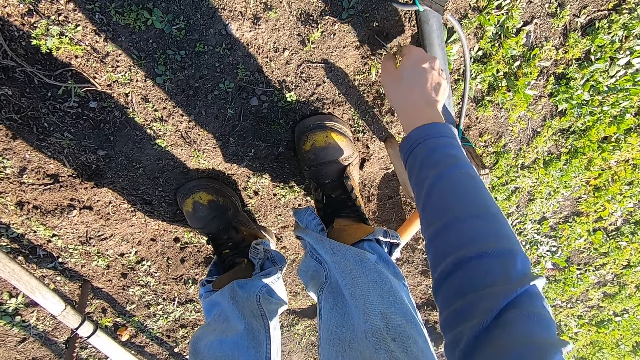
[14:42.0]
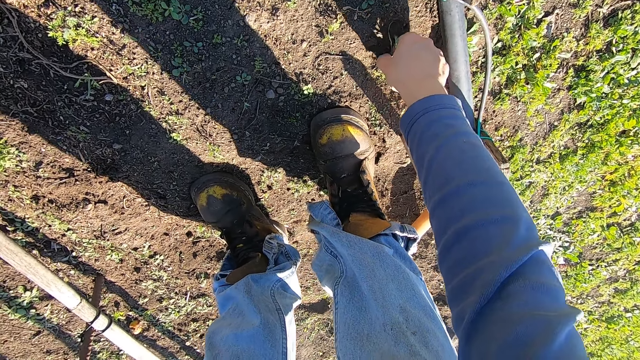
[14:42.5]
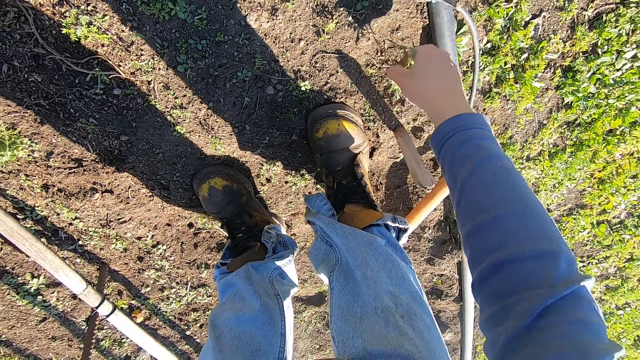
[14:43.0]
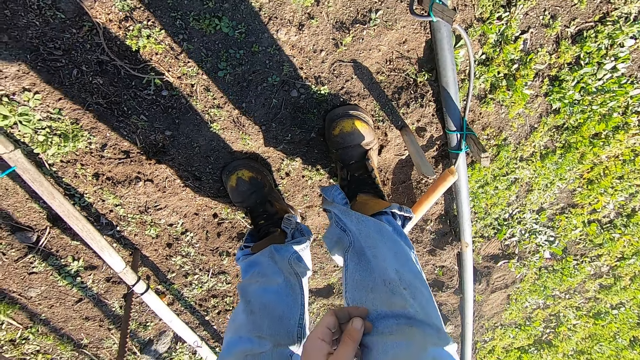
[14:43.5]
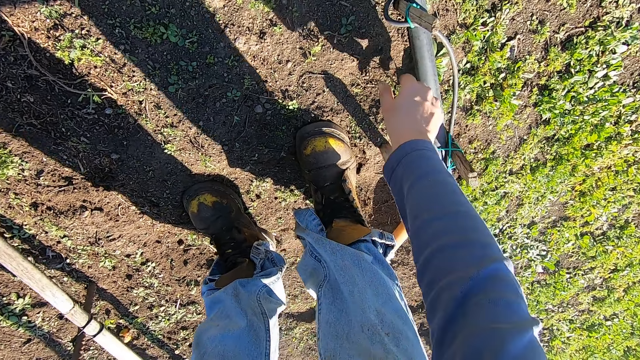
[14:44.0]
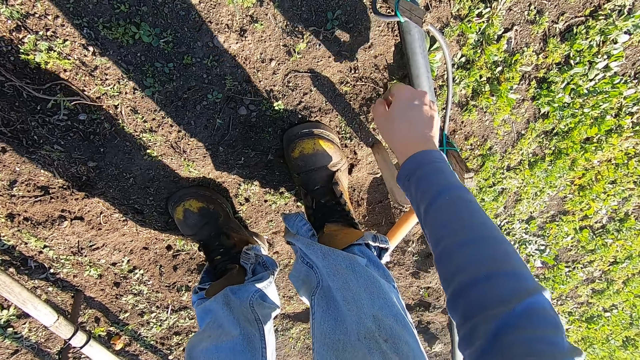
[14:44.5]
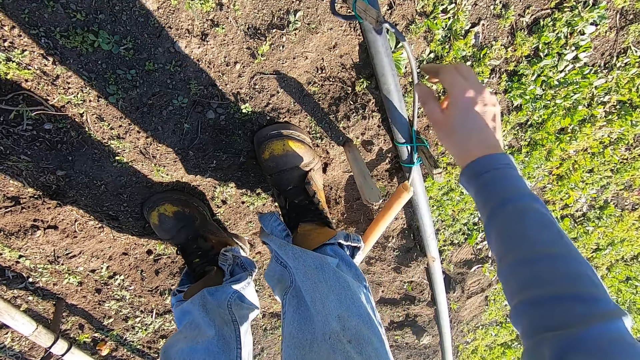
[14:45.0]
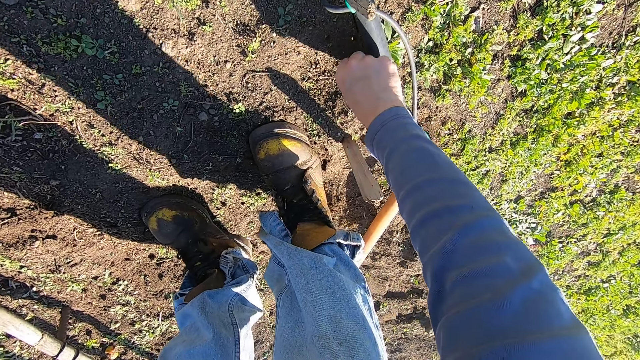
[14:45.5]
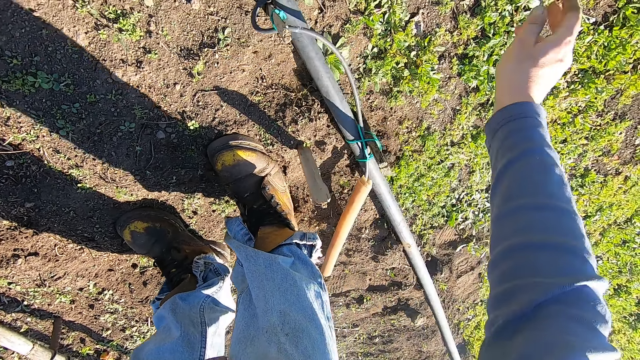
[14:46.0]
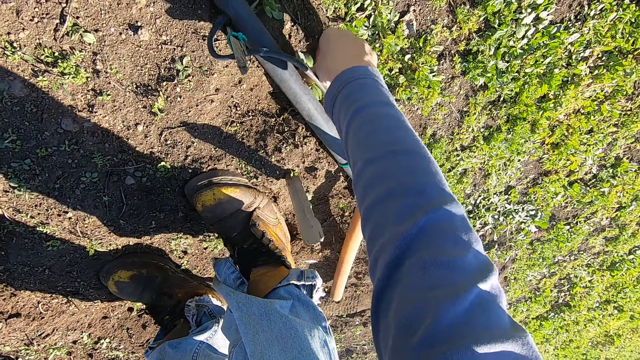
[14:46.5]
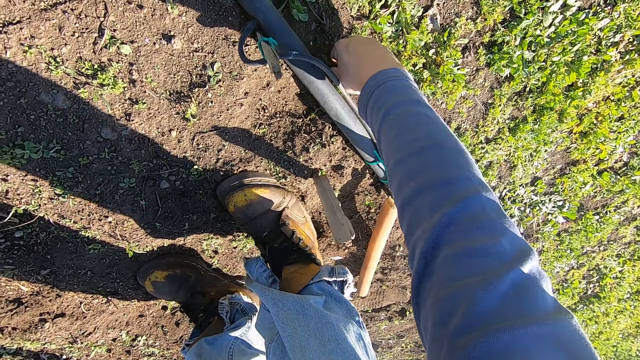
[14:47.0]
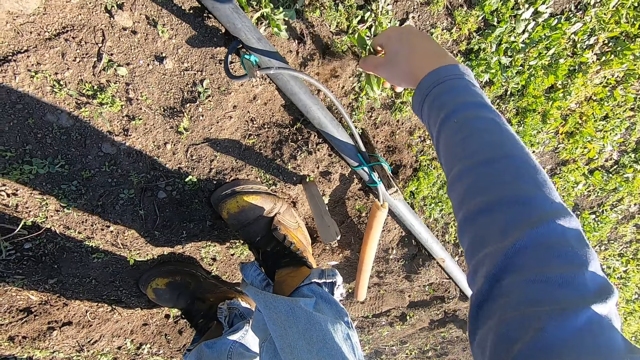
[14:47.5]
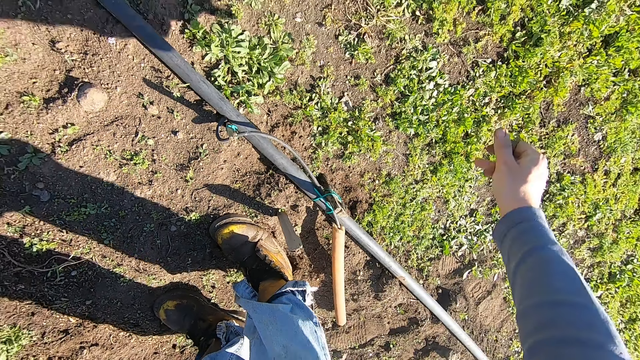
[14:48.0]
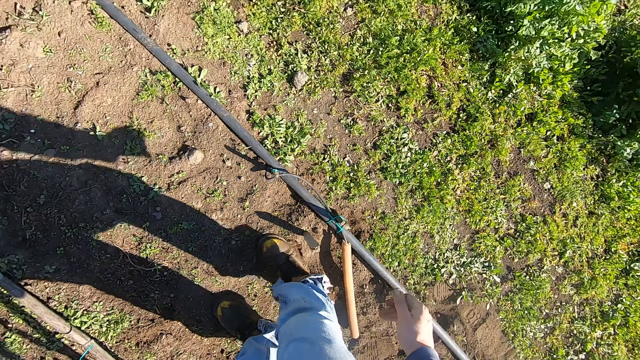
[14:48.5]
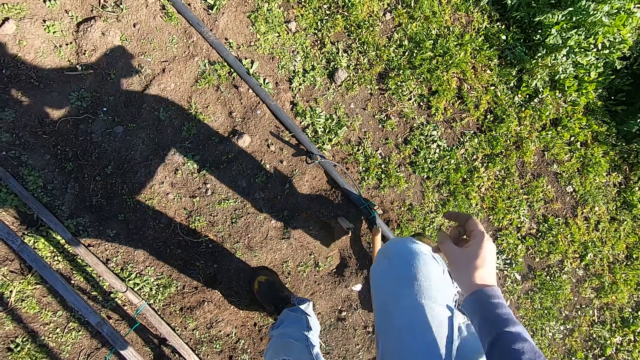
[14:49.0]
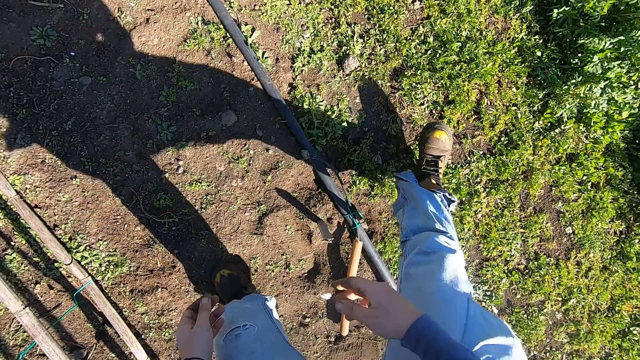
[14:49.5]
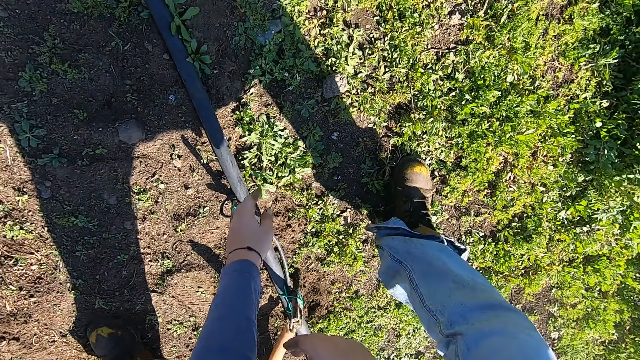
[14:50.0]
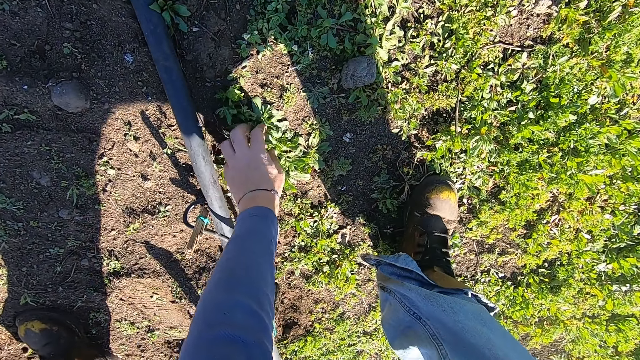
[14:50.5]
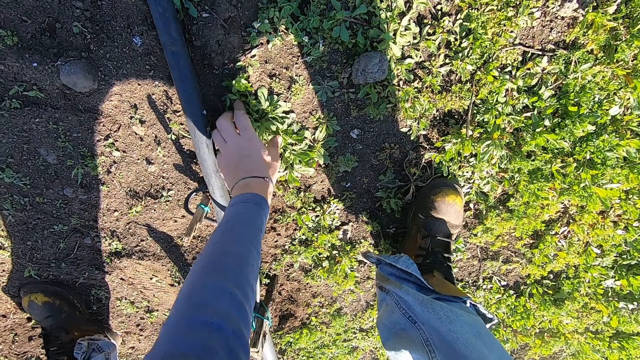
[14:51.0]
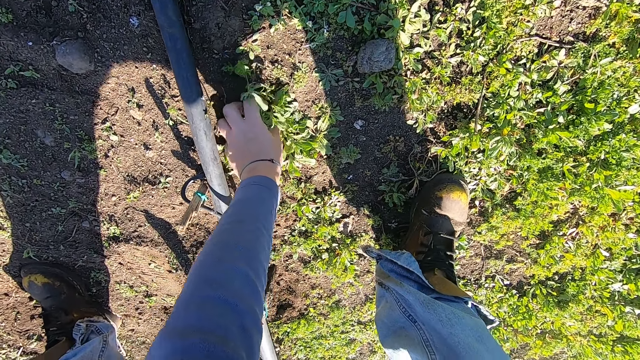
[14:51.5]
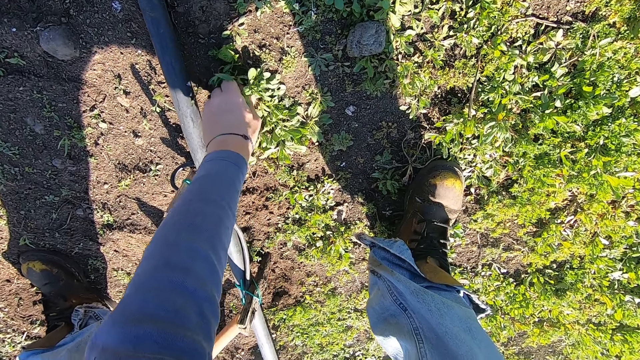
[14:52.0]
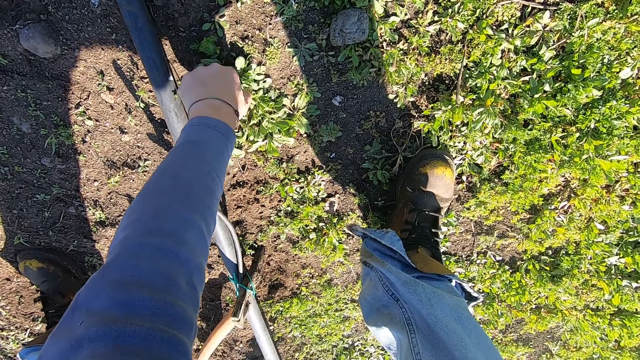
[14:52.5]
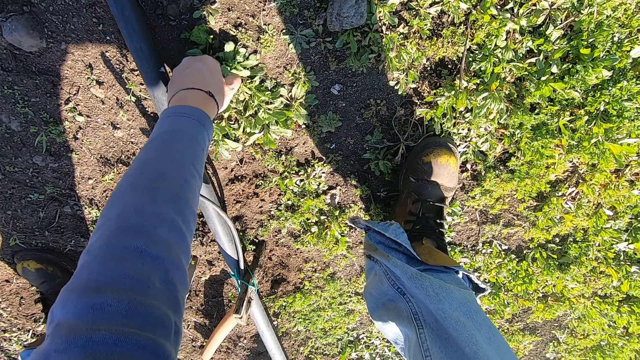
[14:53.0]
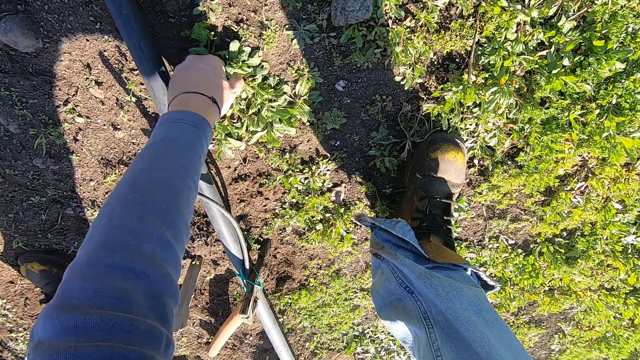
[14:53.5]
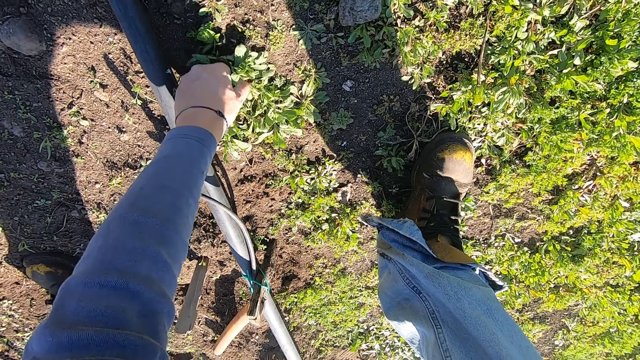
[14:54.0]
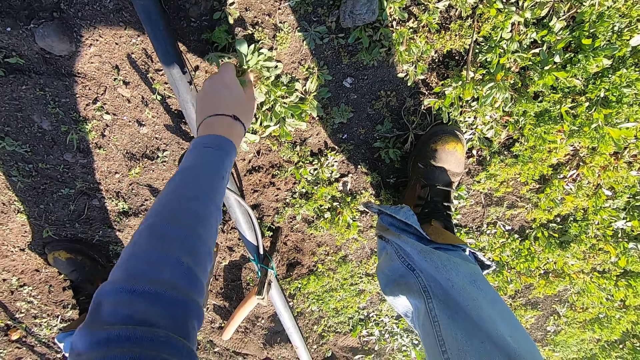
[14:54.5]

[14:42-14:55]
The camera wearer throws the weeds in his right hand away. He picks a weed from the ground with his right hand. He throws the weed in his right hand away. He removes a weed from the ground with his right hand. He throws the weed in his right hand away. He removes a weed from the ground with his right hand. He throws the weed in his right hand away. He stands upright. He adjusts his right leg. He steps to the right. He removes weeds from the ground with his left hand in the garden.

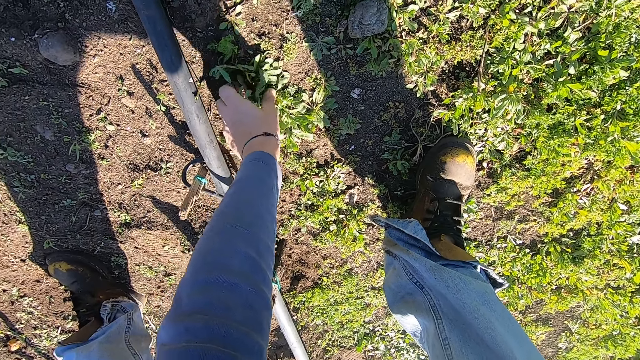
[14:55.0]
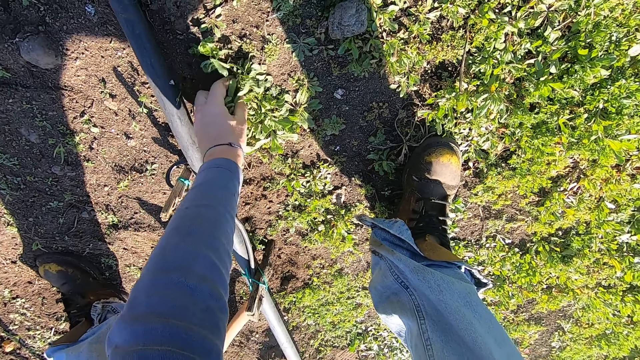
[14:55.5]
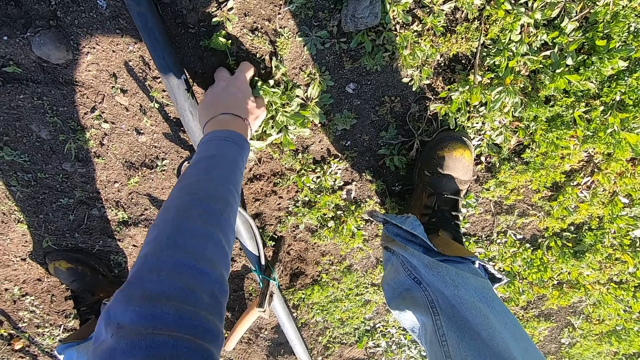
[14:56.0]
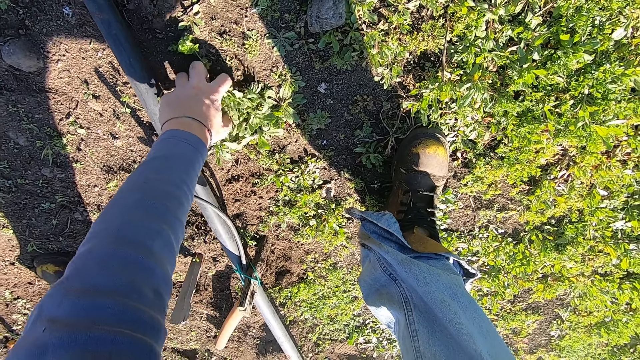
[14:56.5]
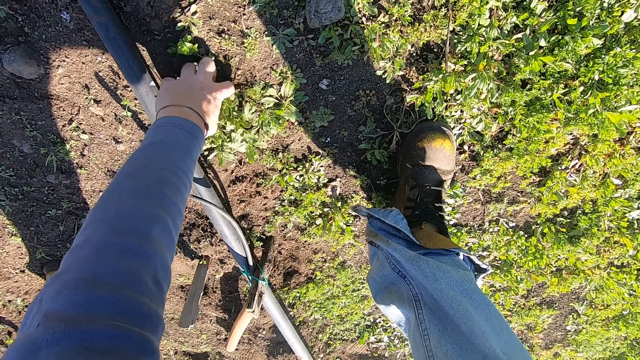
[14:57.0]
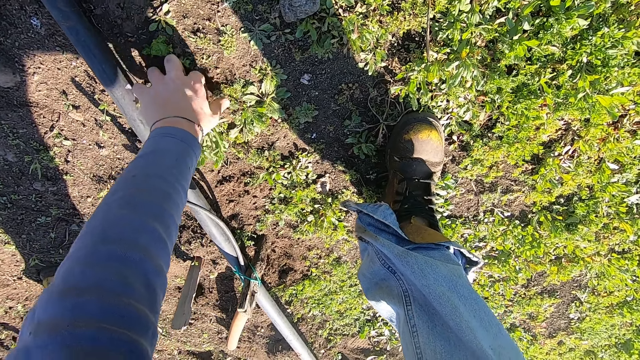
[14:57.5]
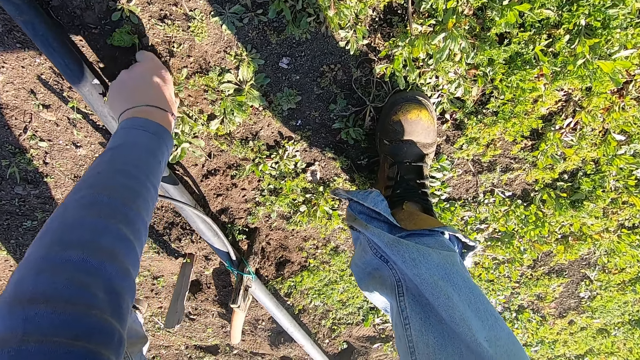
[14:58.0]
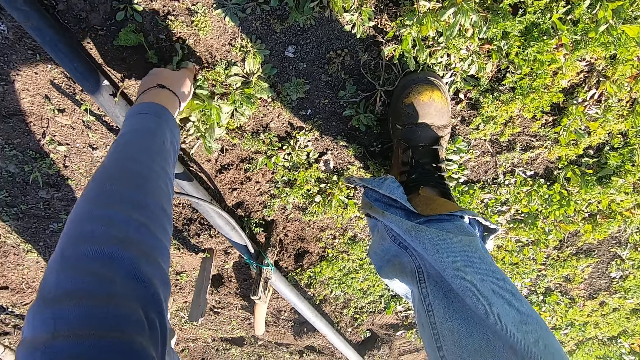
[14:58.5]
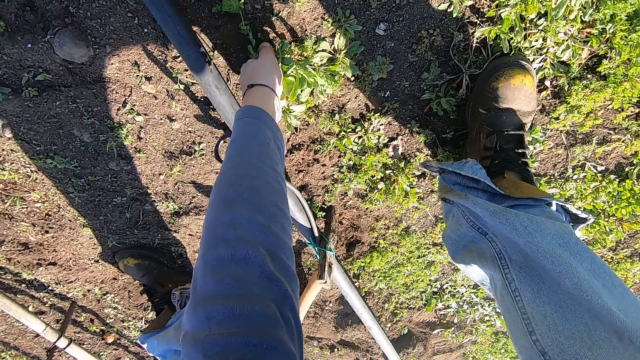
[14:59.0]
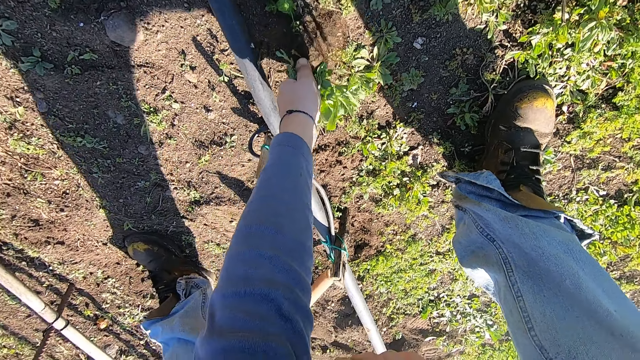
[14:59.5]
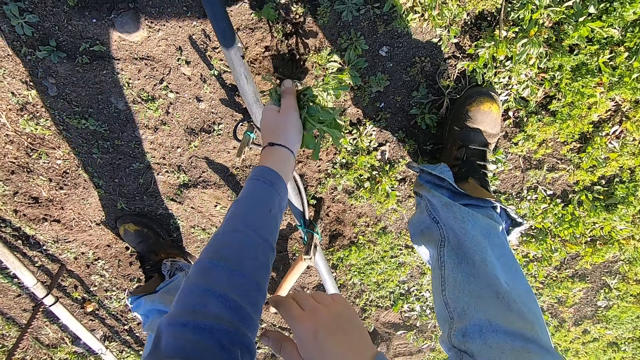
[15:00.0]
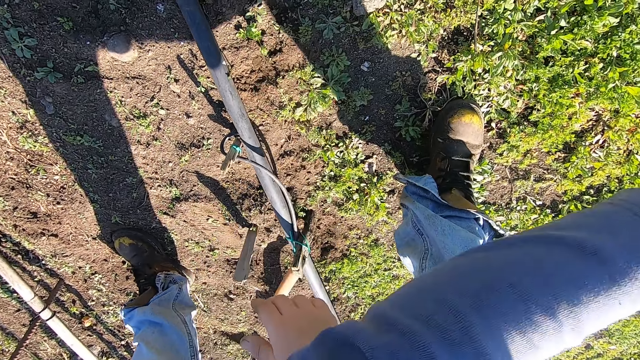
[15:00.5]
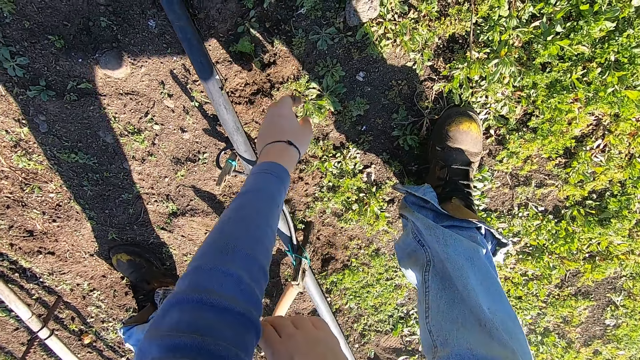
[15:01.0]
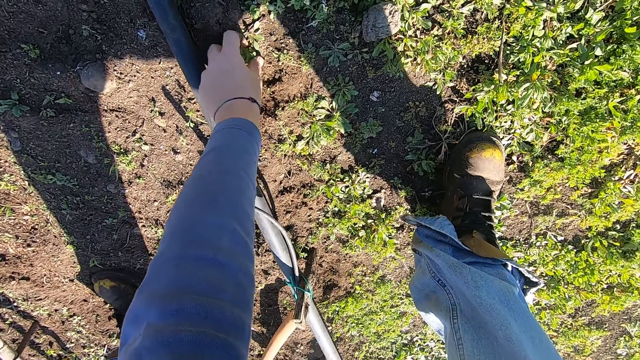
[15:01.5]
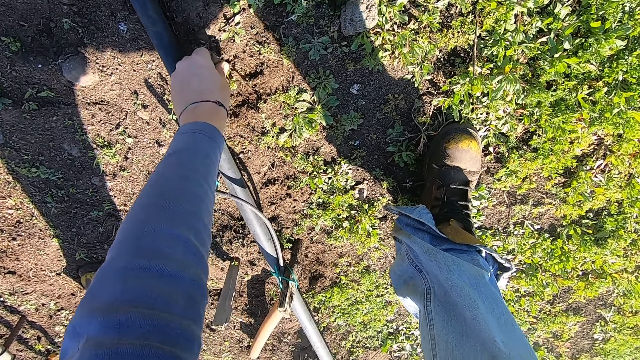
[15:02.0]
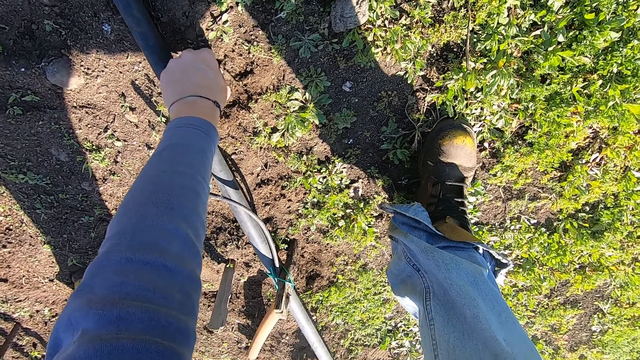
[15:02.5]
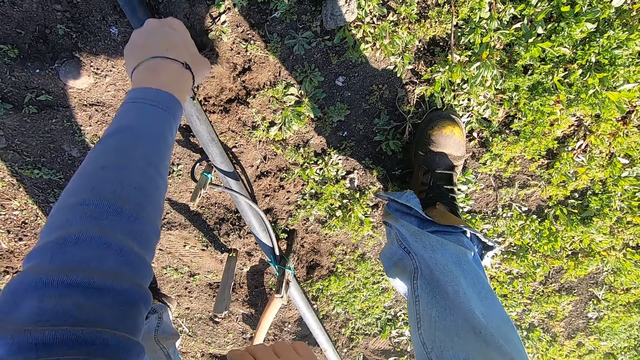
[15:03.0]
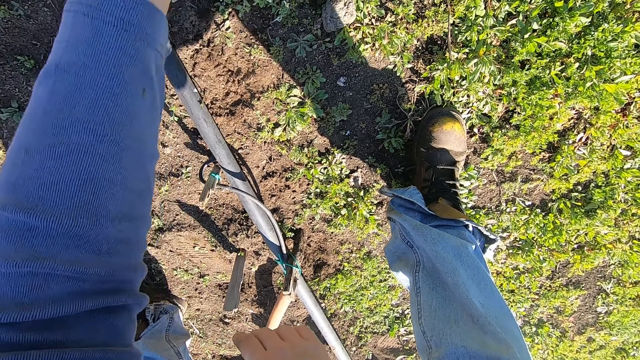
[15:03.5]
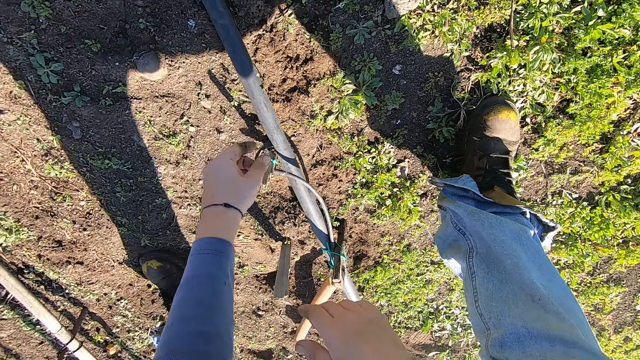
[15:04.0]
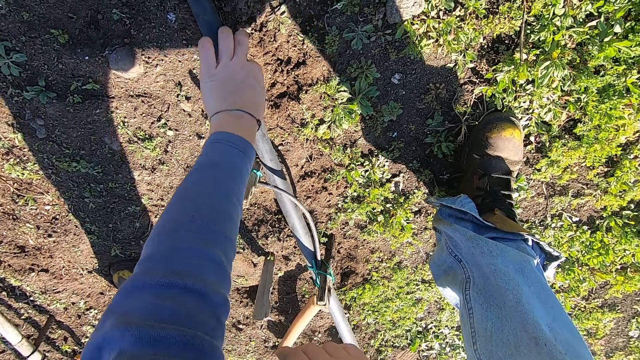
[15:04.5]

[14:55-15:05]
The camera wearer throws the weeds in his left hand away. He removes a weed from the ground with his left hand. He throws the weed in his left hand away.
